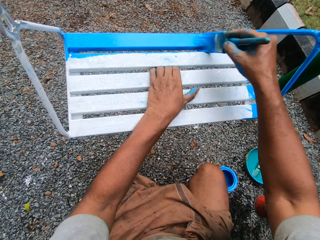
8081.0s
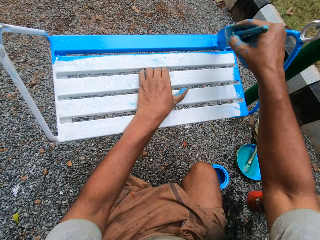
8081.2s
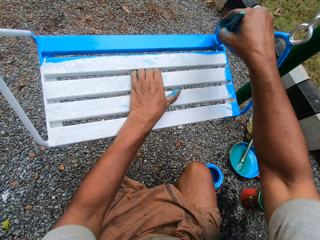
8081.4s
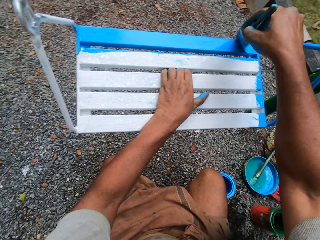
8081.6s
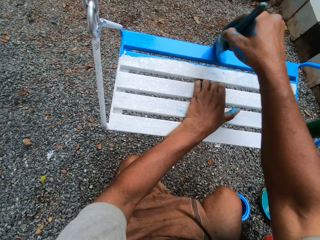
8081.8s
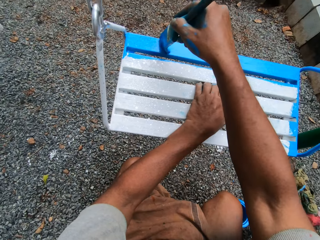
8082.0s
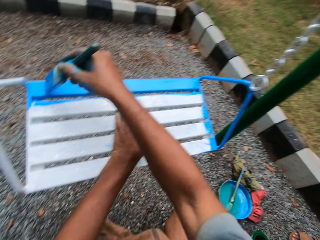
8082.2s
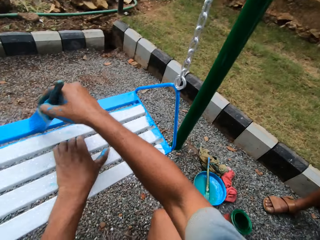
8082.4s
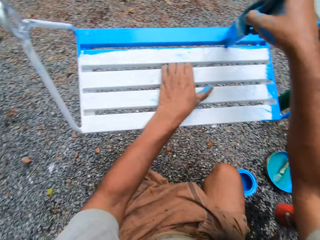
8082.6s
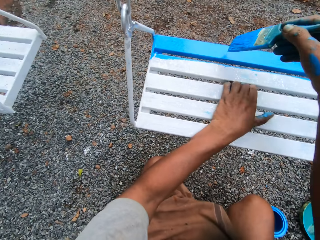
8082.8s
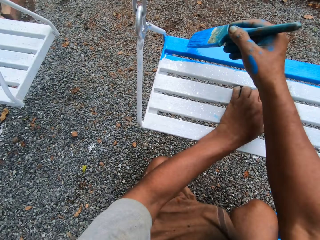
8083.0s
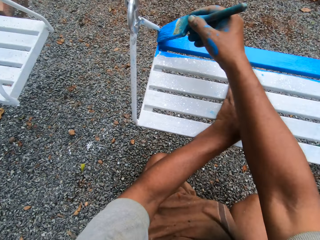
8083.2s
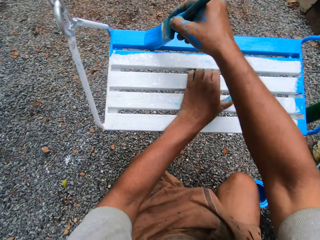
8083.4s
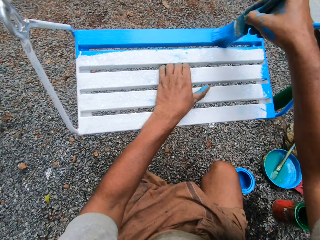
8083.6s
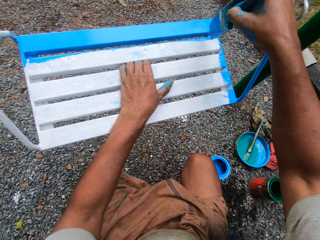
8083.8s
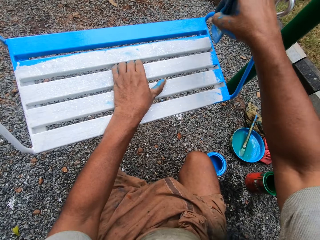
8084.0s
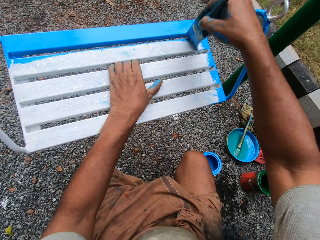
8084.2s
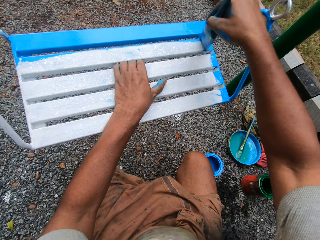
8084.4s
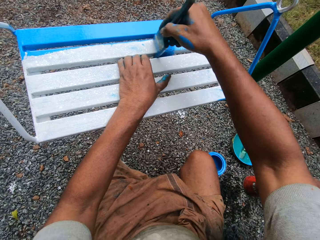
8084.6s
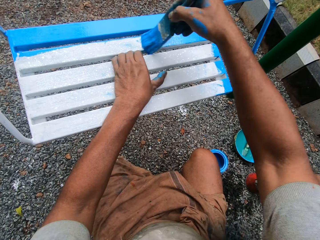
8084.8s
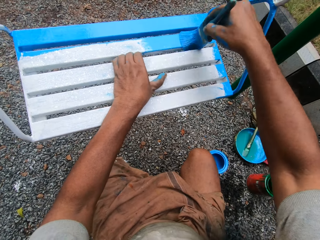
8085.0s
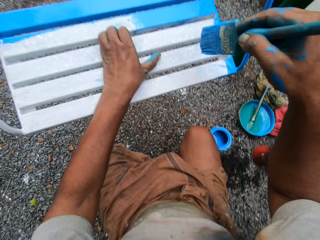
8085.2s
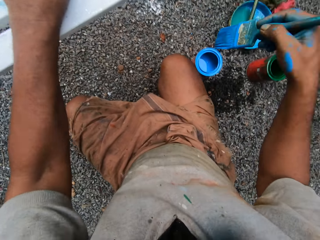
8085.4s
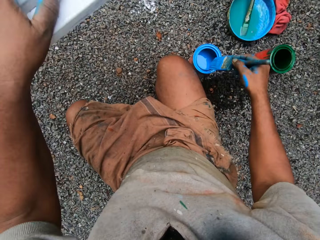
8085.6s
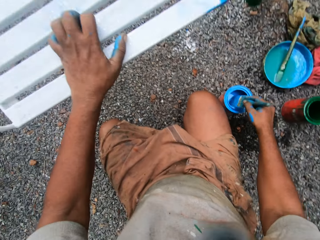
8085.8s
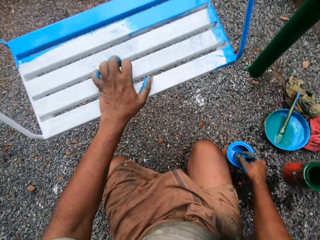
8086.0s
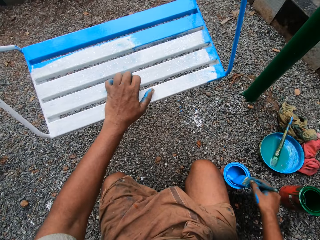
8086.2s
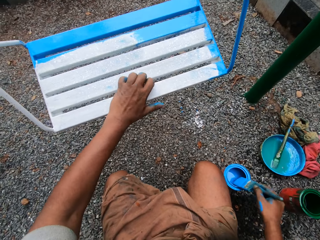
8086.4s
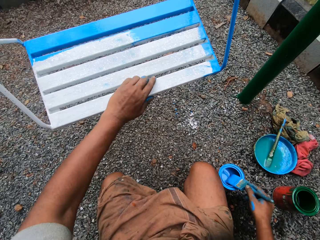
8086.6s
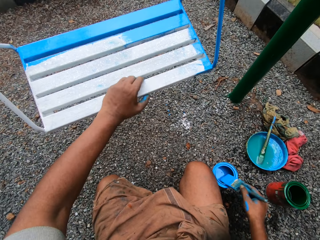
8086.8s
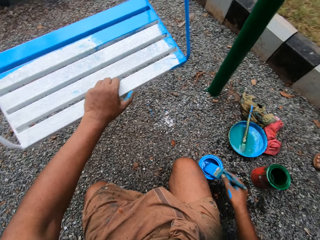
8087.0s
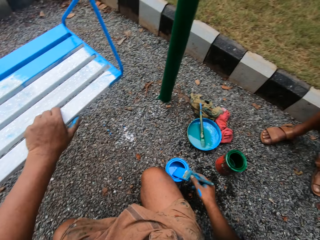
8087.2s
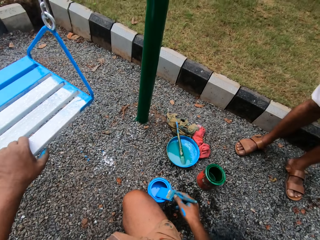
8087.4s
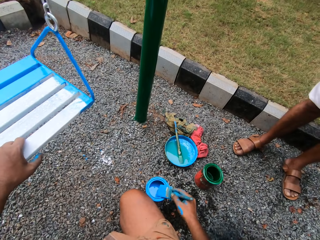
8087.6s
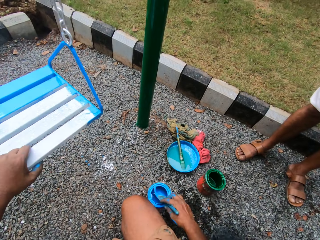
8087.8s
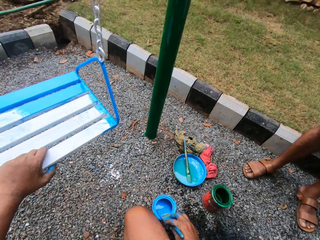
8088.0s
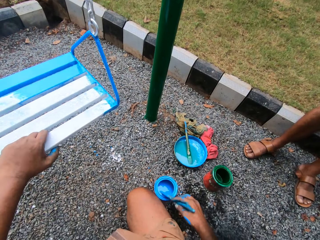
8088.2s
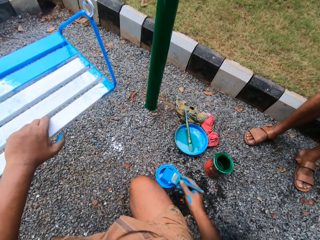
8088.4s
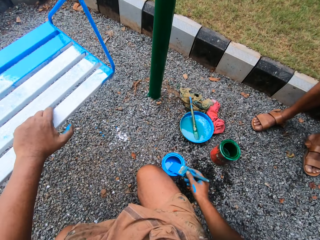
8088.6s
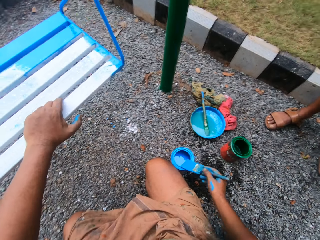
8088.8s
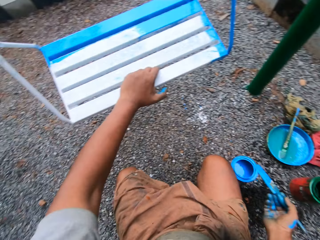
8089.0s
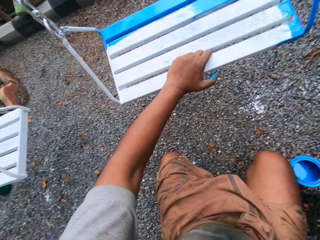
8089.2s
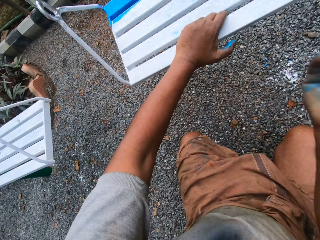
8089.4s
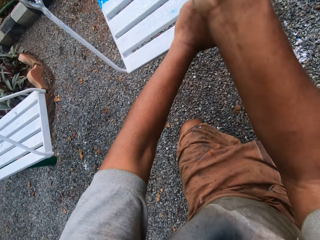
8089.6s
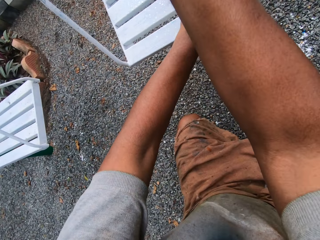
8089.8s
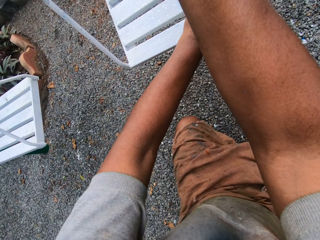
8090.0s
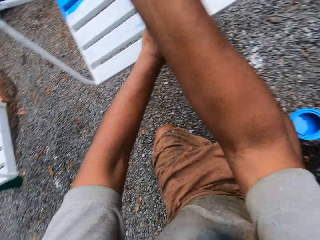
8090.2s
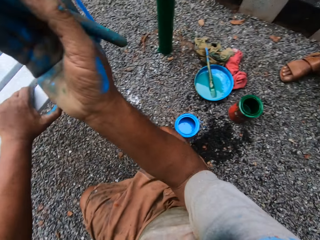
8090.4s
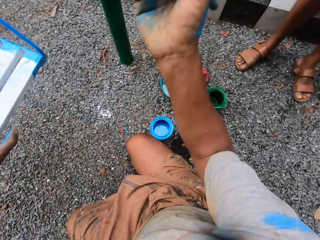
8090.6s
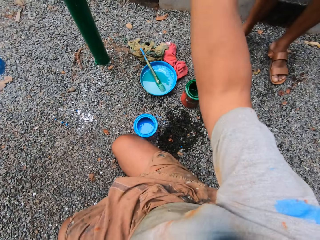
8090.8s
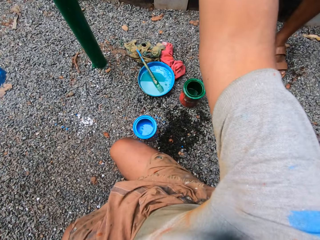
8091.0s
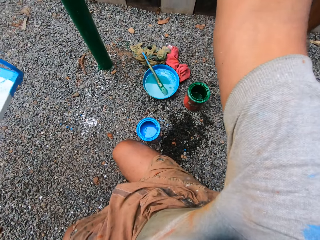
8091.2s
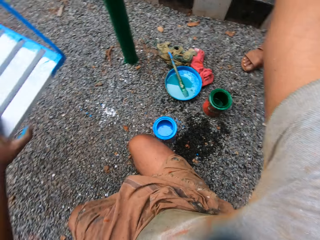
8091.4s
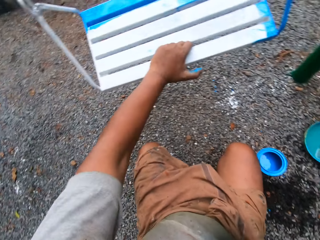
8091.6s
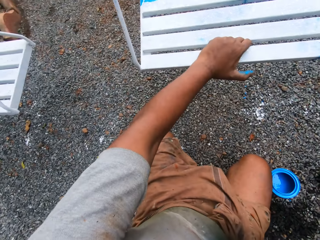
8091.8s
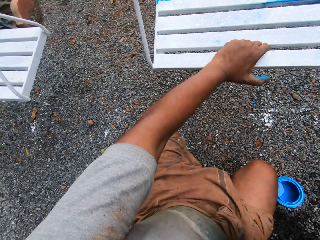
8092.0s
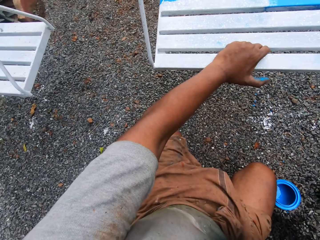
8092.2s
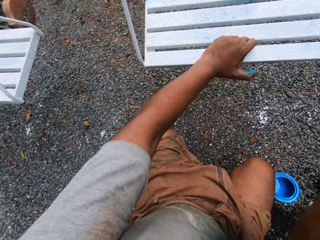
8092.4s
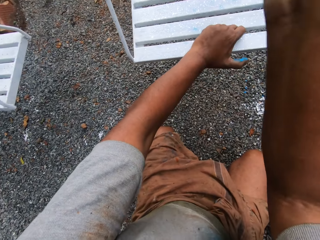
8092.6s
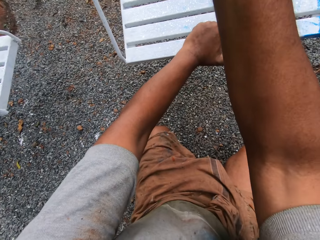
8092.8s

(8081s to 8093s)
The camera wearer dips the paint brush into the tin with blue paint. They return paint in the paint can. They paint the swing. They discuss to a man. They raise the hand holding the paint brush.

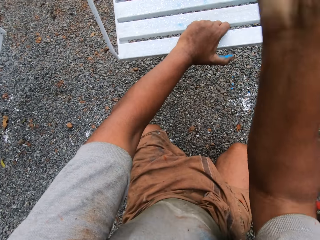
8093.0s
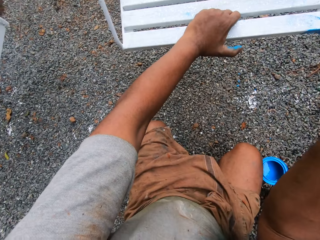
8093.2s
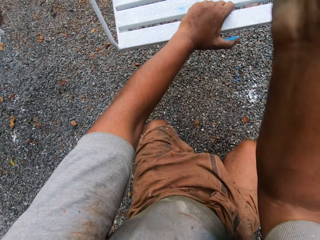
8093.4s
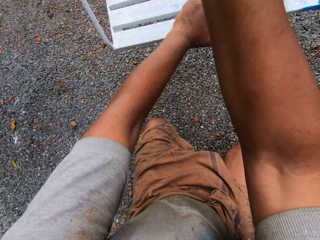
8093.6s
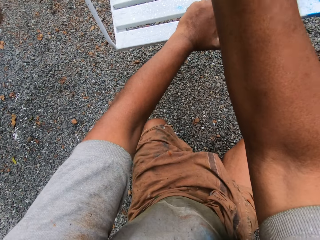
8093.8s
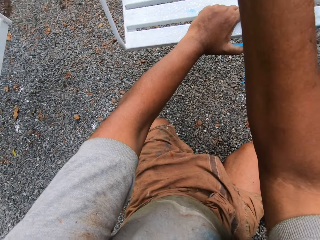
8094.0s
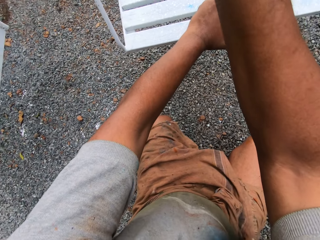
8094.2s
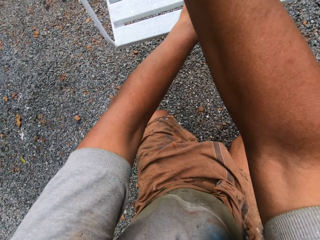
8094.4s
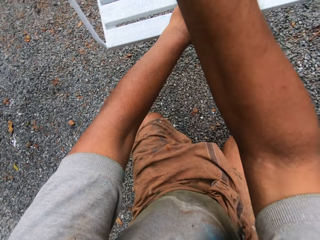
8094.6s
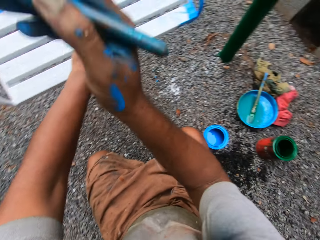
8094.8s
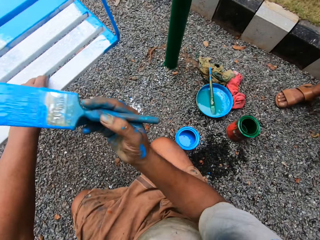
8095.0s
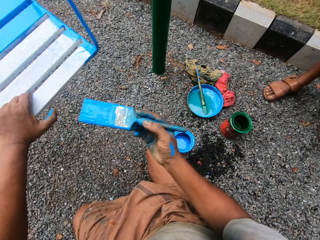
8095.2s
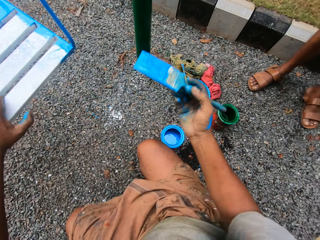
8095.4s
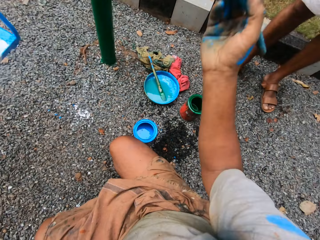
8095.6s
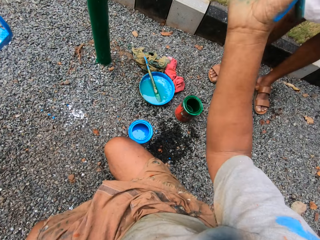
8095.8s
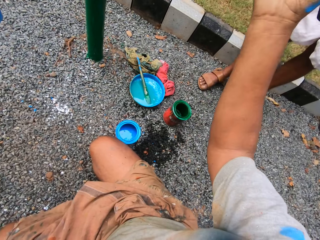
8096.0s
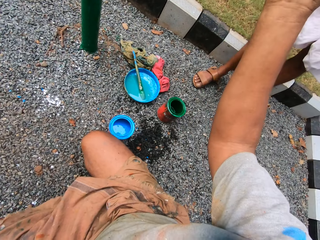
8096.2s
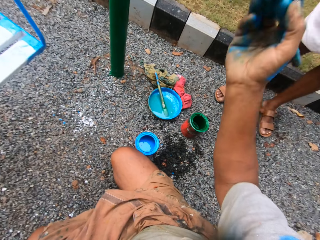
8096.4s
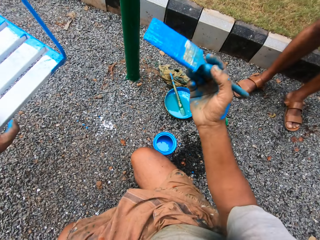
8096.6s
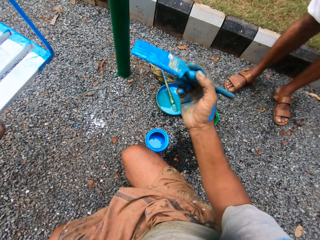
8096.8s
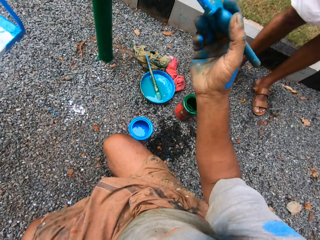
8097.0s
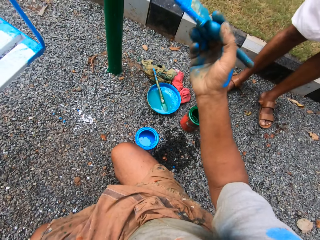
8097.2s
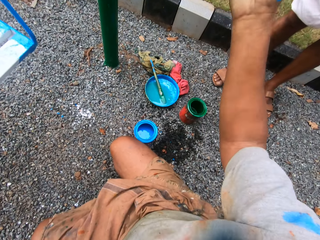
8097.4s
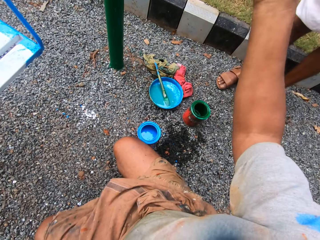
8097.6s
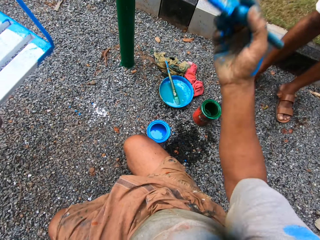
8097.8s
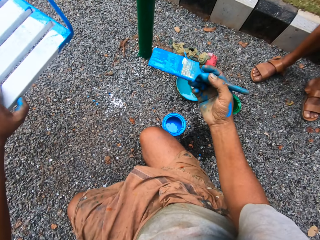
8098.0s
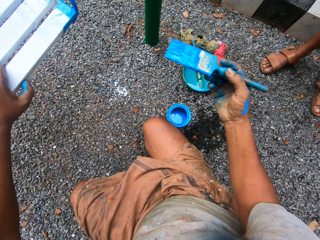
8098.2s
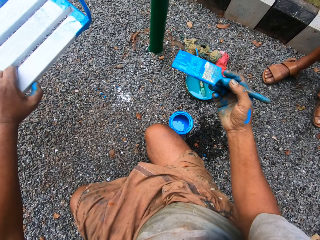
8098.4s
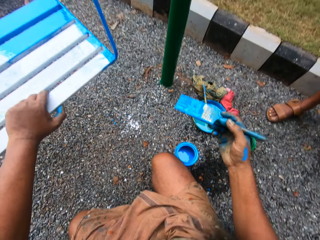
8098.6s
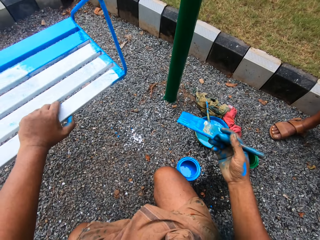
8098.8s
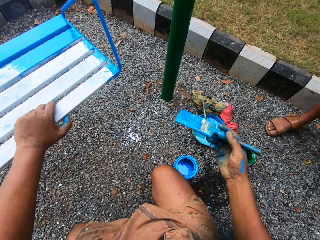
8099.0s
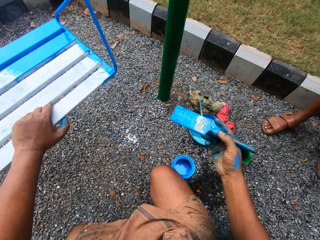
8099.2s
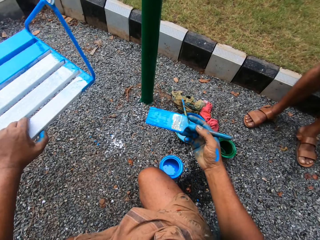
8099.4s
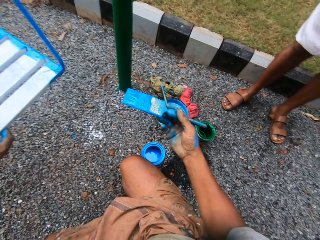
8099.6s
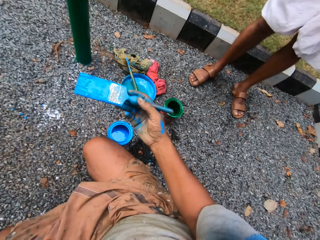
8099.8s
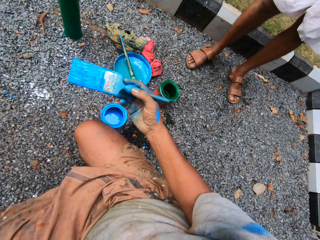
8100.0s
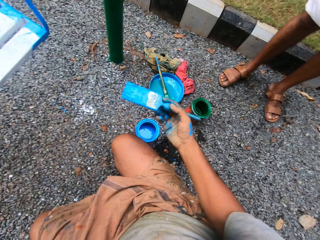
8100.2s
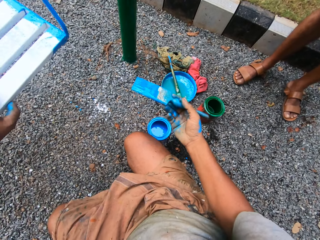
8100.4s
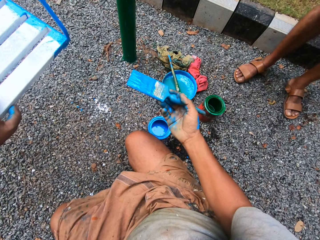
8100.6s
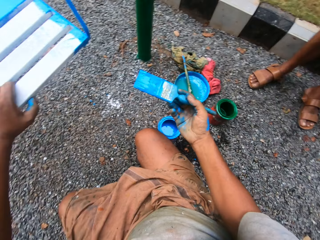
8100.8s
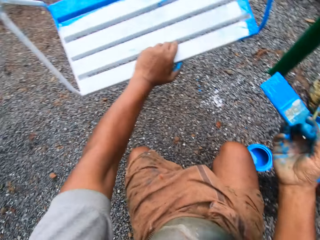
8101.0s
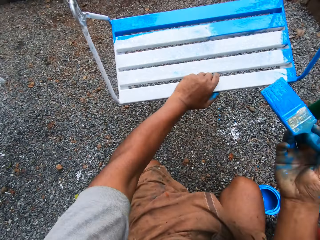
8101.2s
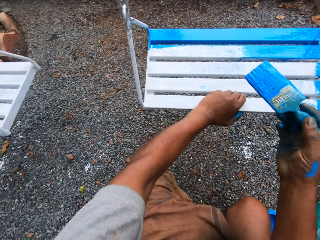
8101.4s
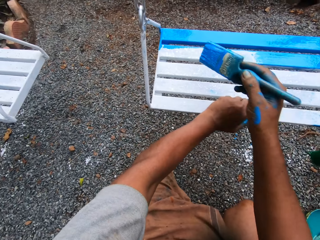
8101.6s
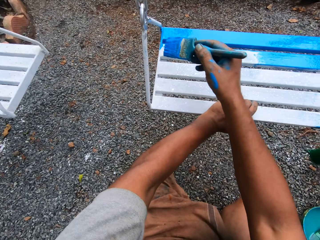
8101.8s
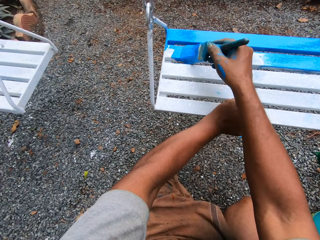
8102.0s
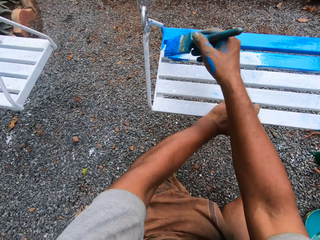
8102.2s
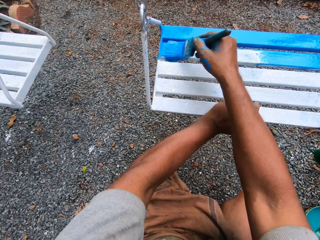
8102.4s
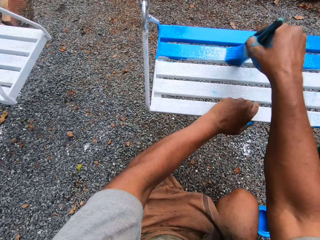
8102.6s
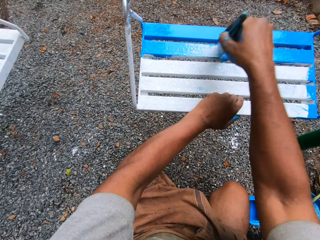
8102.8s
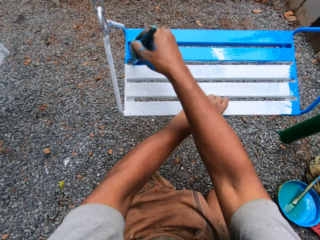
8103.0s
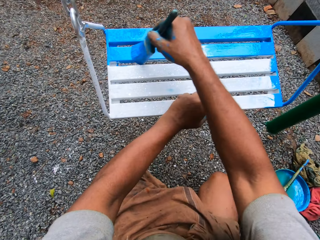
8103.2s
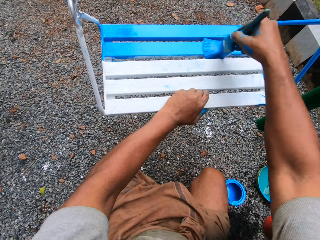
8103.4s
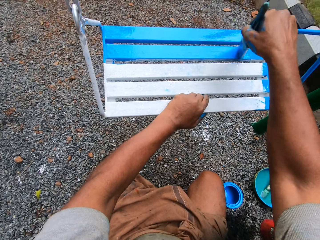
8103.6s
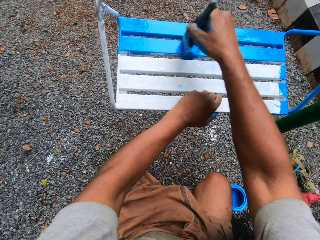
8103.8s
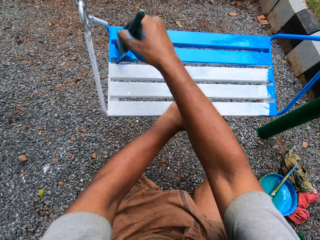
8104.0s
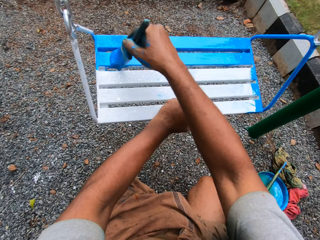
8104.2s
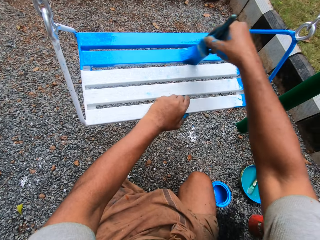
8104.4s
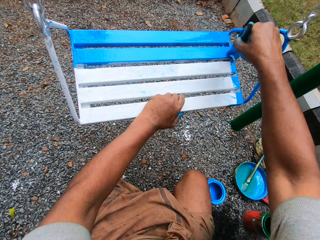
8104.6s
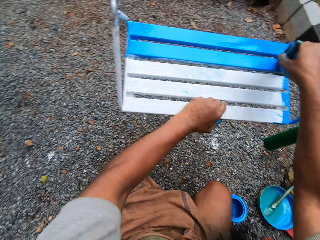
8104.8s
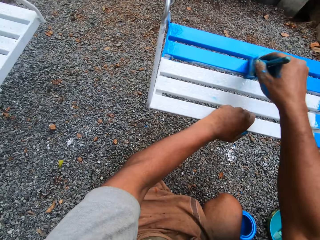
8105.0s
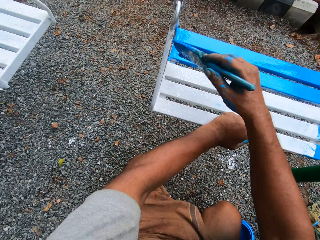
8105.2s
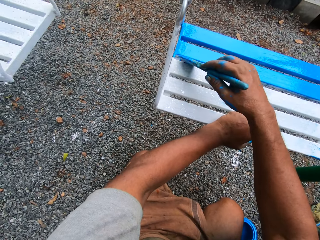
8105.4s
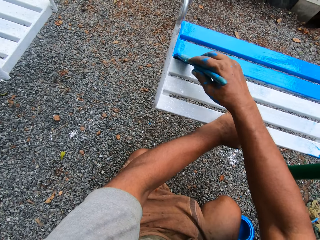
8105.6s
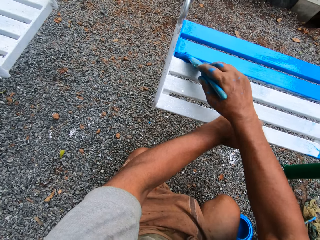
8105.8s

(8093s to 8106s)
The camera wearer paints the swing. They raise the hand holding the paint brush. They paint the swing with the paint brush.
